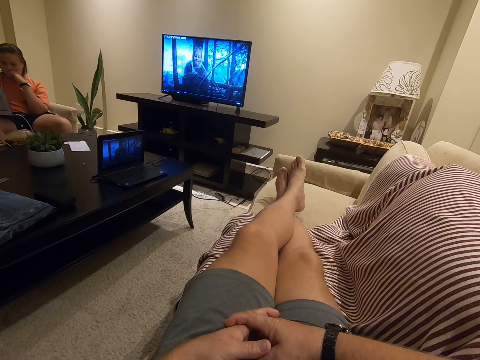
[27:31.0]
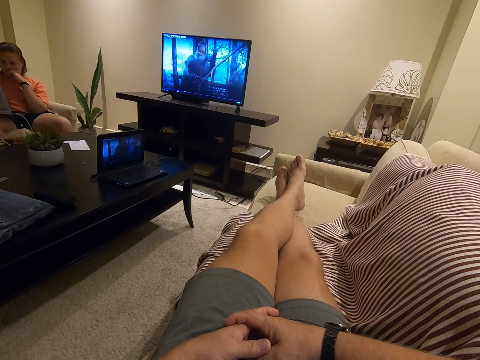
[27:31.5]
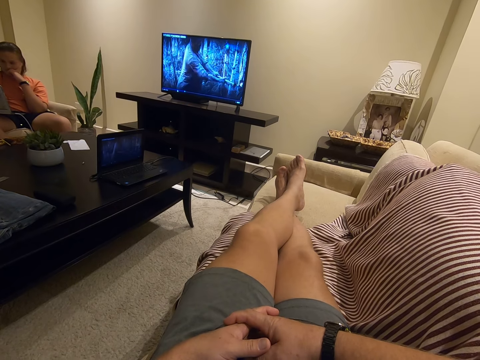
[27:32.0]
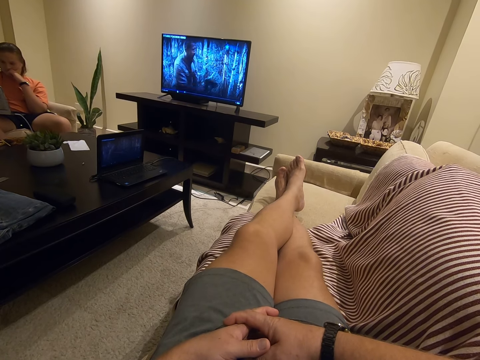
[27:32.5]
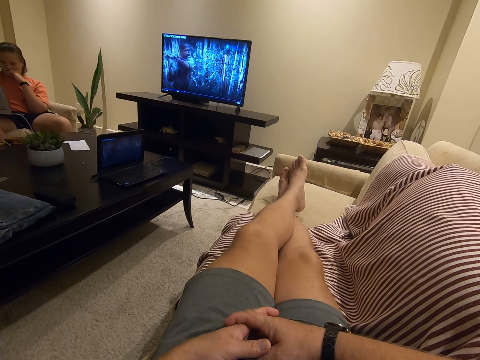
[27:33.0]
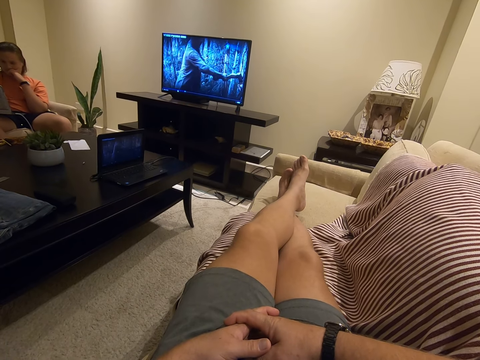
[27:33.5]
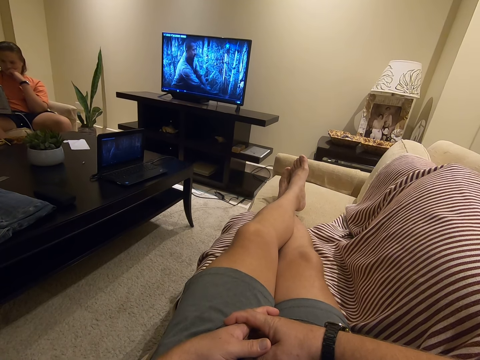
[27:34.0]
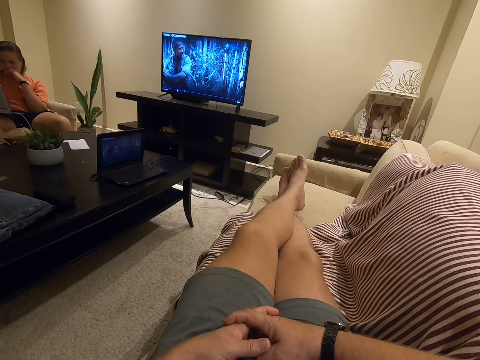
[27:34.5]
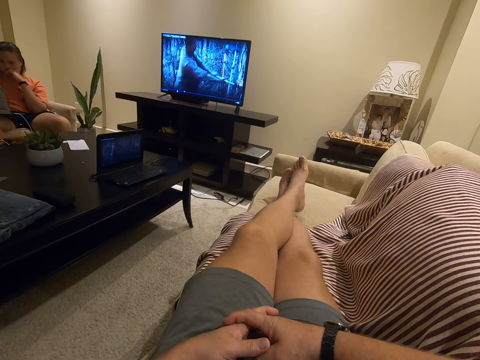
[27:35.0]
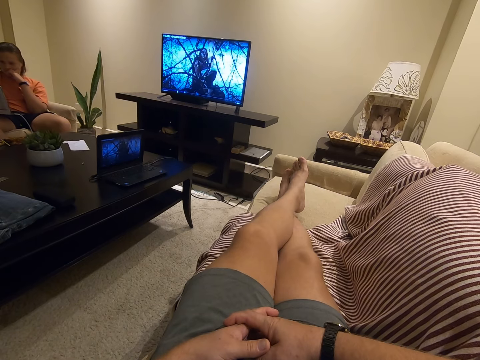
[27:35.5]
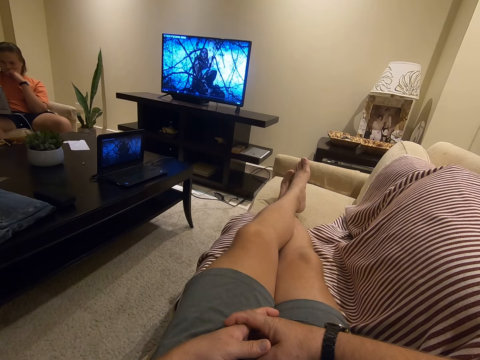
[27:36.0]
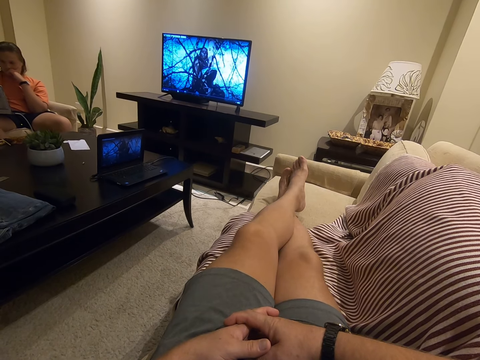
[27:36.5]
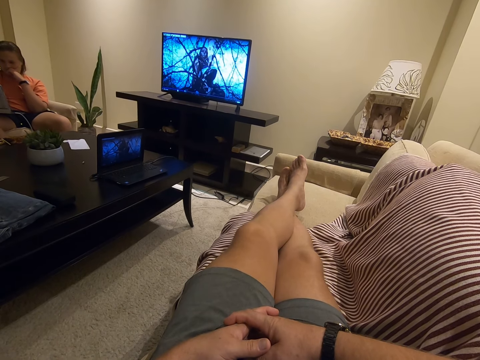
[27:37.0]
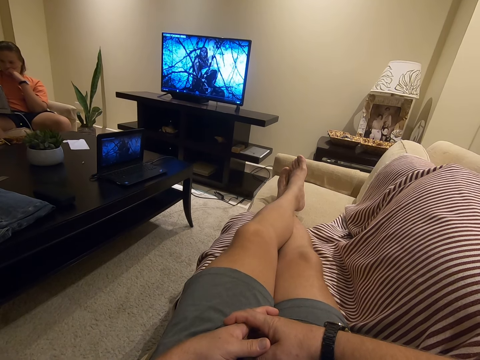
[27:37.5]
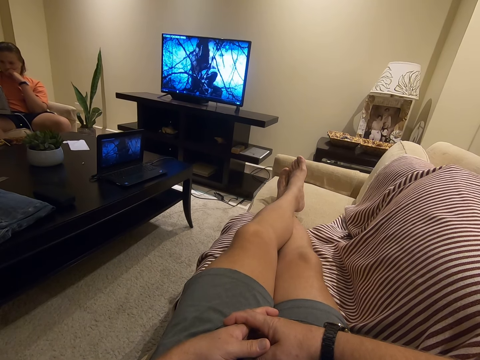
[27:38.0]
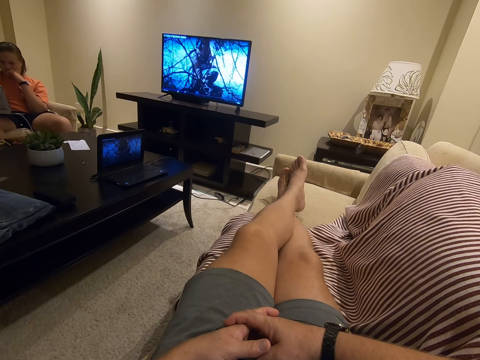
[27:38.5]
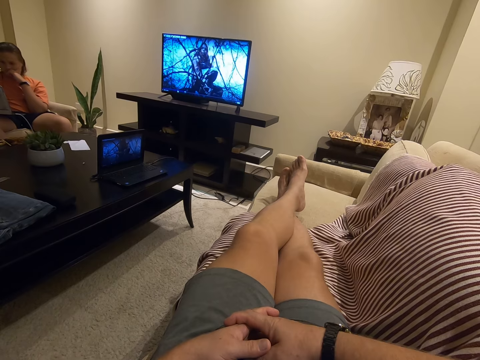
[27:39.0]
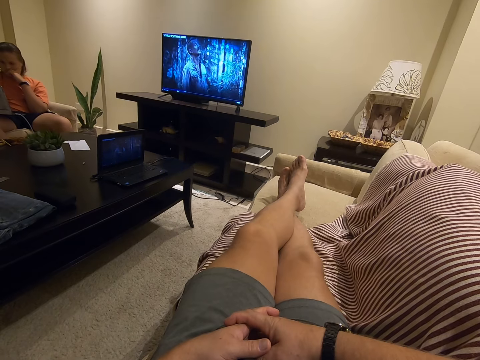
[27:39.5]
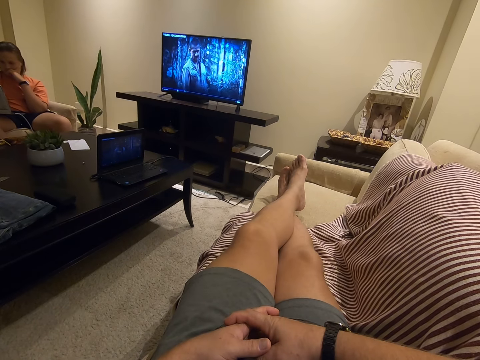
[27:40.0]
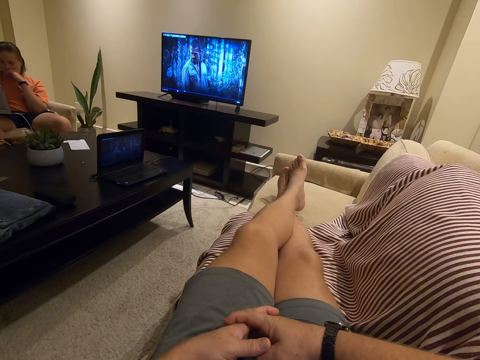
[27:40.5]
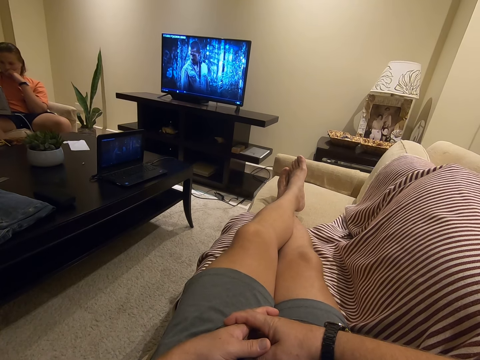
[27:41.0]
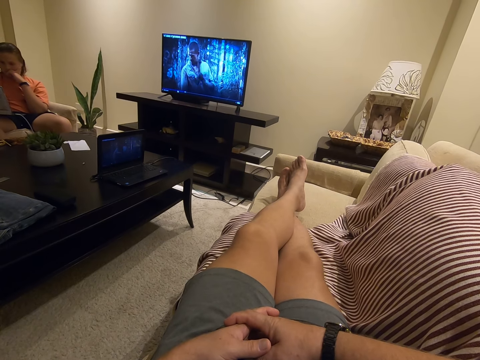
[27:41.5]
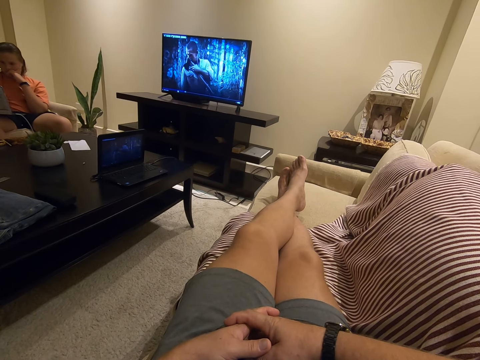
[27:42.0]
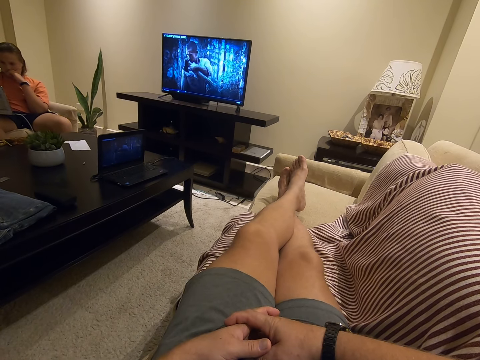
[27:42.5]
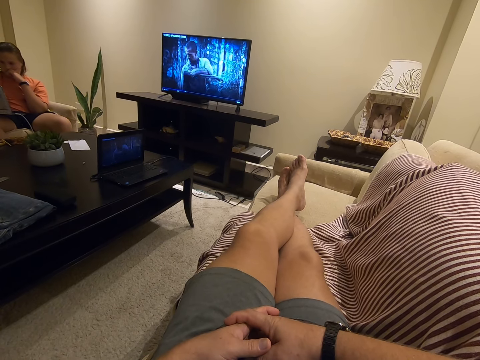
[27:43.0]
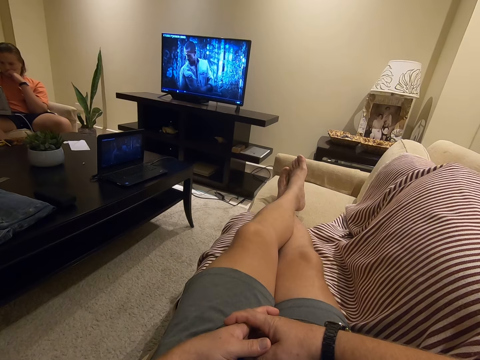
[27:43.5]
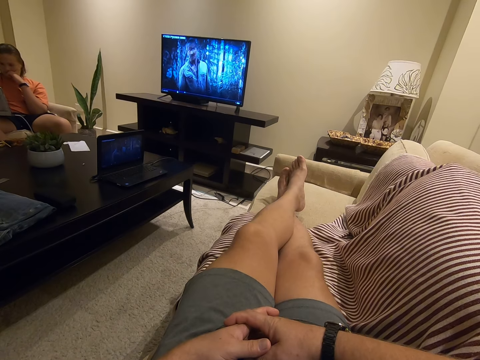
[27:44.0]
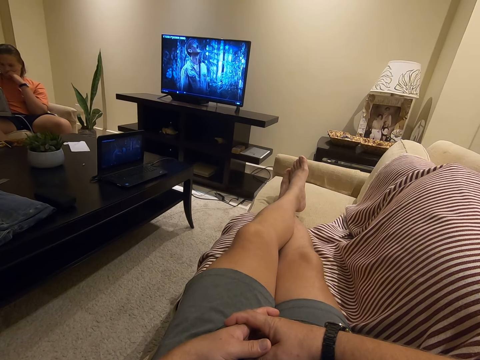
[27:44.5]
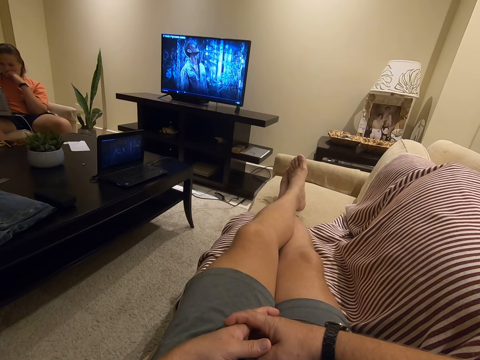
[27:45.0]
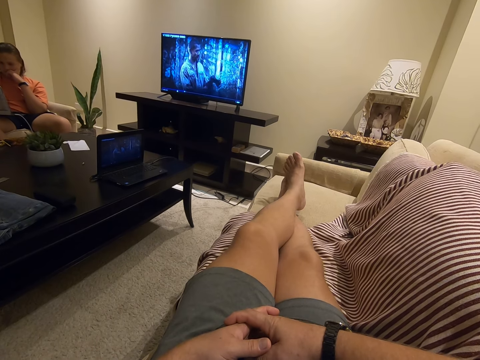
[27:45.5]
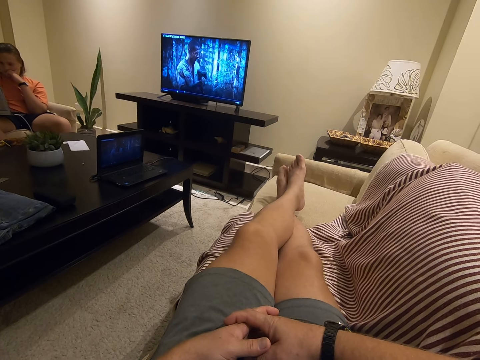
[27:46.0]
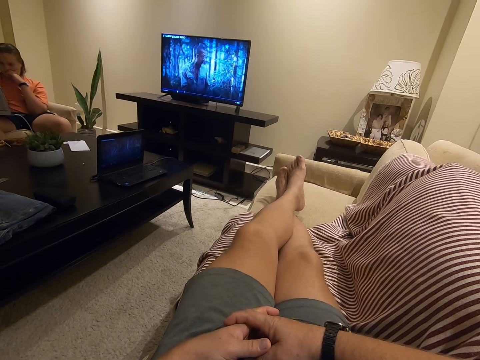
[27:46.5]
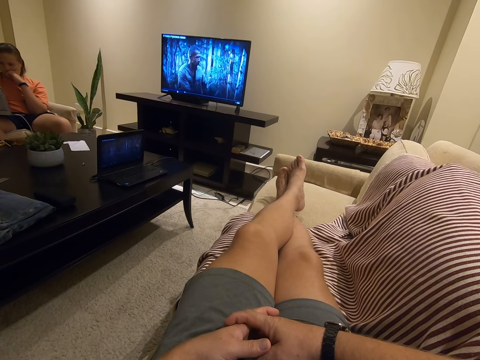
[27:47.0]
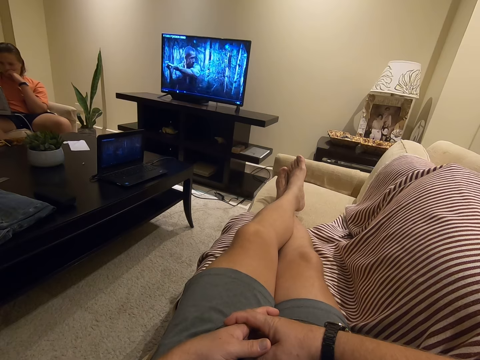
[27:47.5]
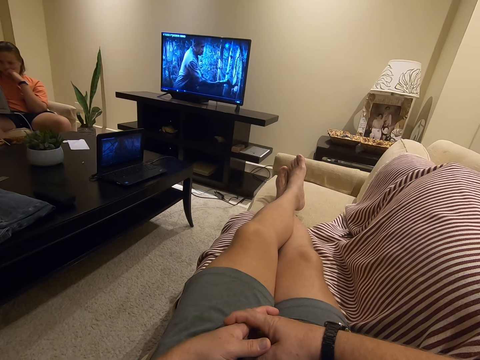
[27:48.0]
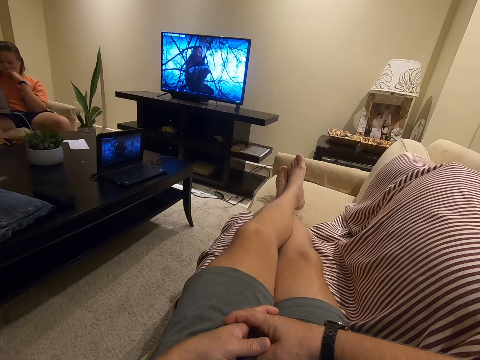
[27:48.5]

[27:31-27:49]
The camera wearer rubs the legs. They rub the legs again.

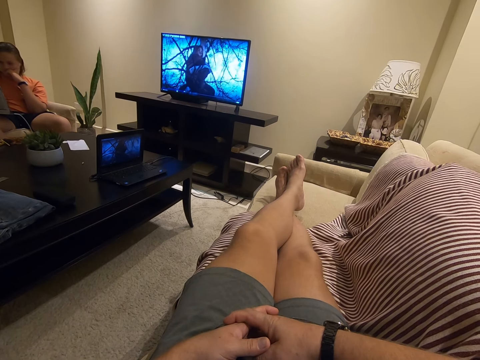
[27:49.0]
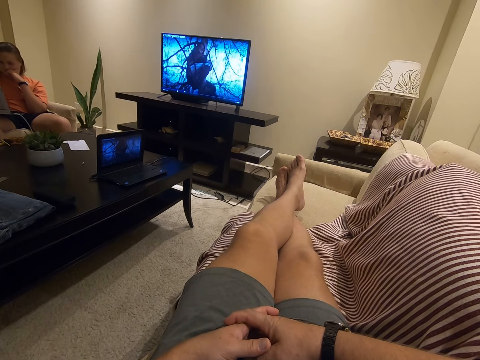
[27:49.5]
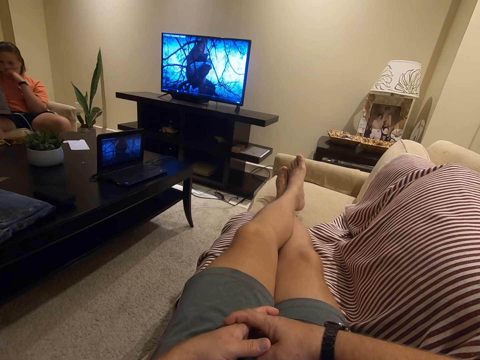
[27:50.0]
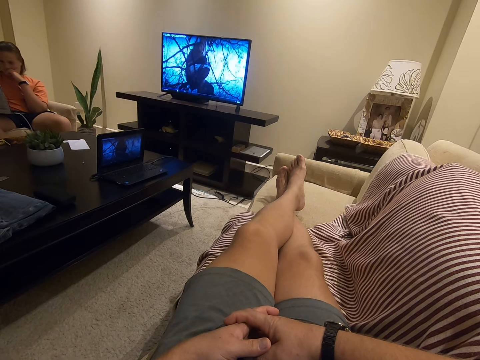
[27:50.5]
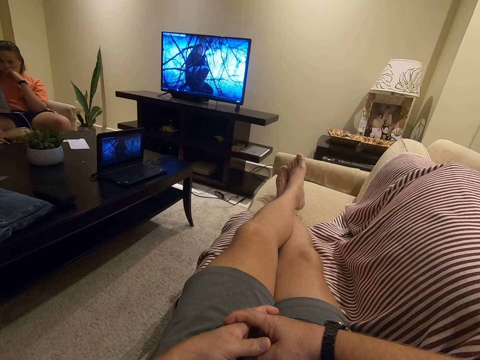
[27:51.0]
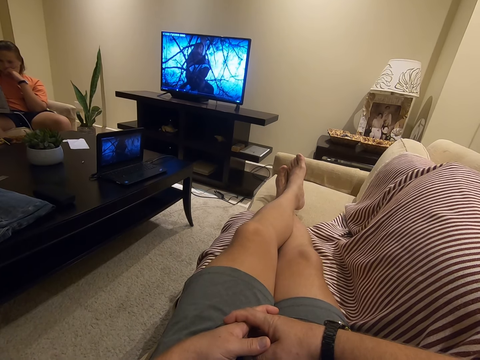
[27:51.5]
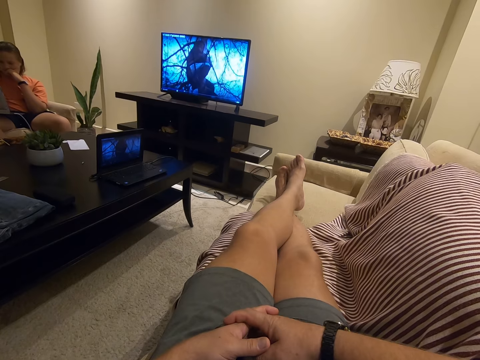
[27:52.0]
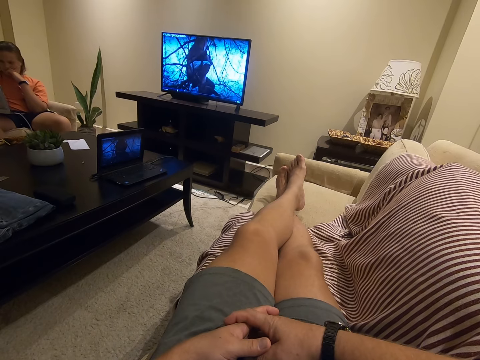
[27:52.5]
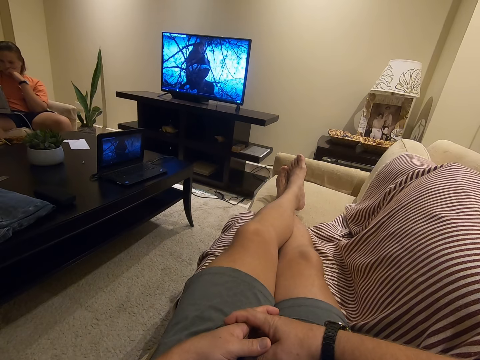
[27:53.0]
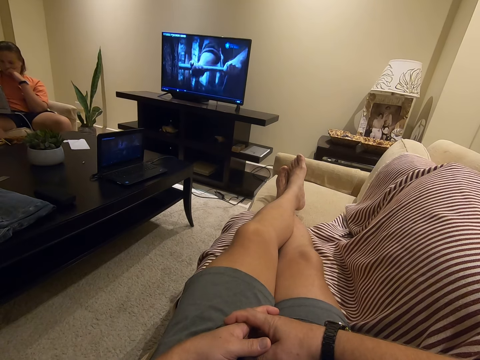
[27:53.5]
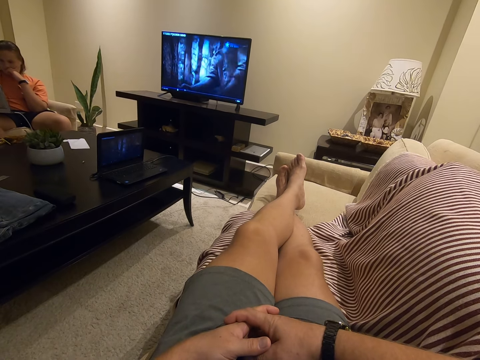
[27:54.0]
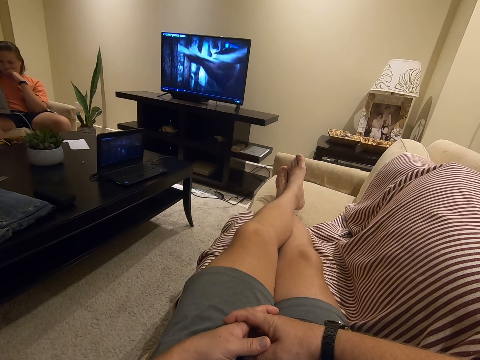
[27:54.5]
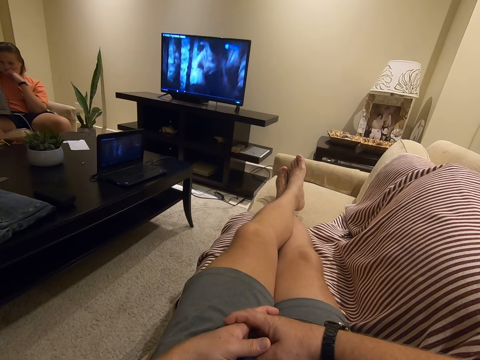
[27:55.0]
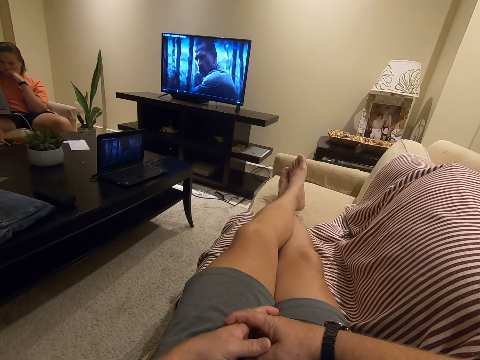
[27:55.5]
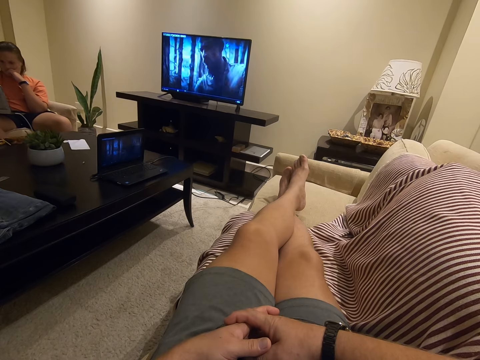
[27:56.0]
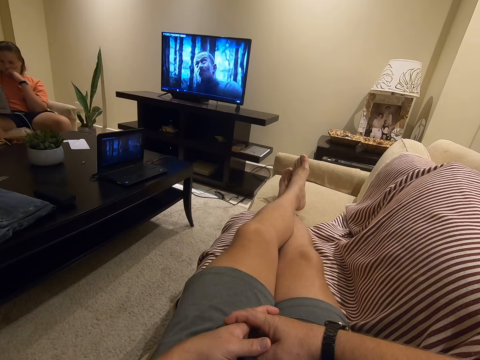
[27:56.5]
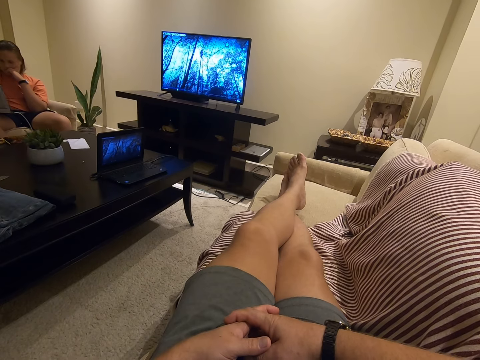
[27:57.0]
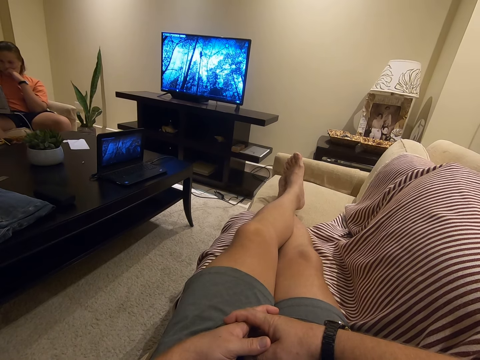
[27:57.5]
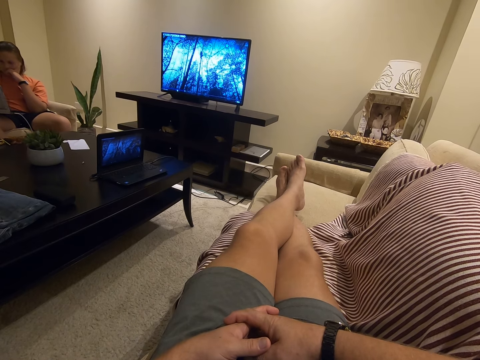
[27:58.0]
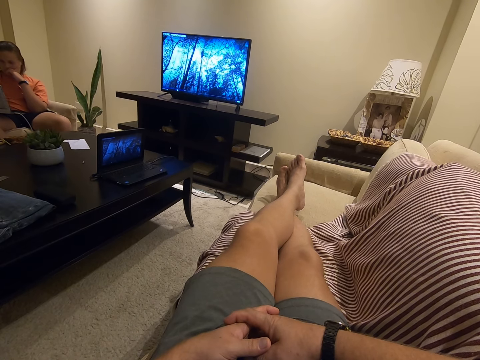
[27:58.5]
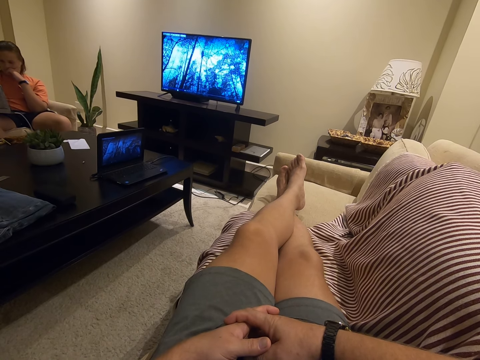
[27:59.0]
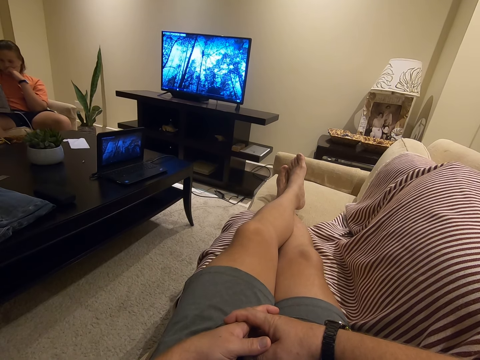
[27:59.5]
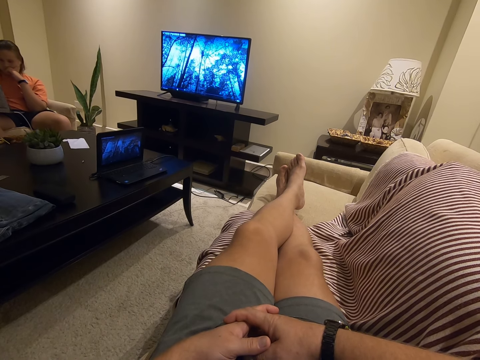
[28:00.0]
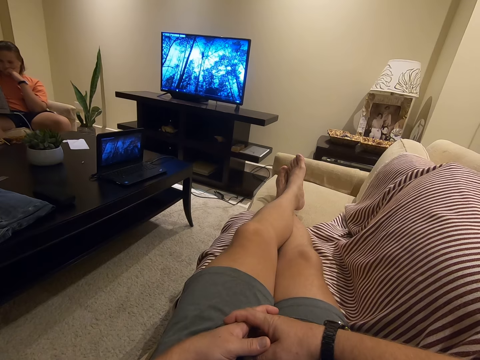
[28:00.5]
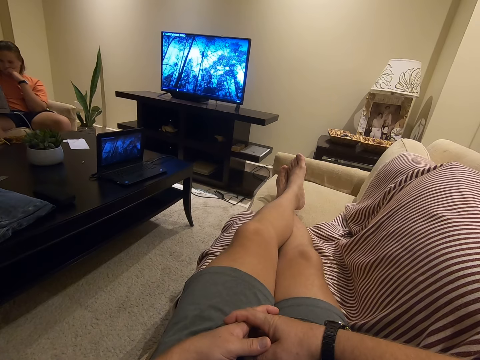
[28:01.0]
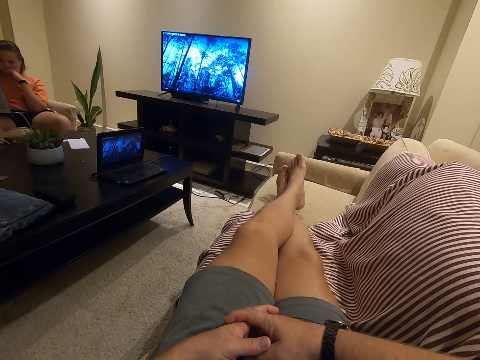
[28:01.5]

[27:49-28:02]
The camera wearer rubs the legs.
